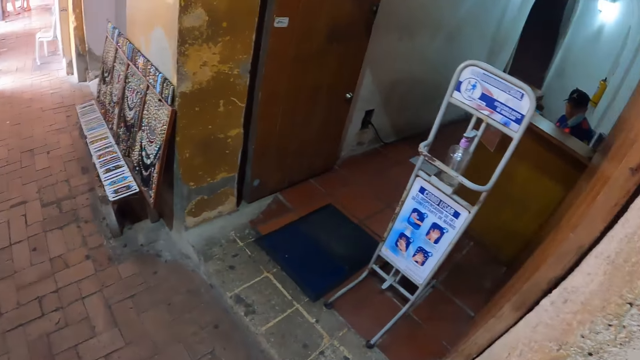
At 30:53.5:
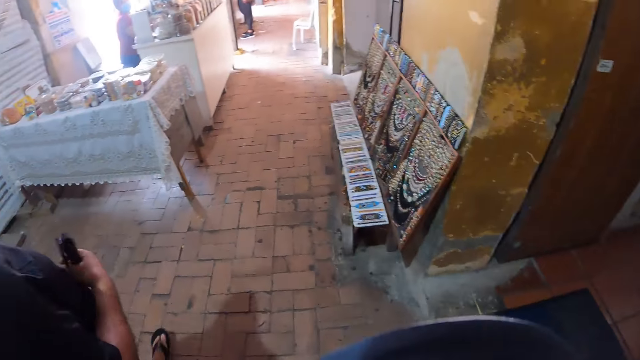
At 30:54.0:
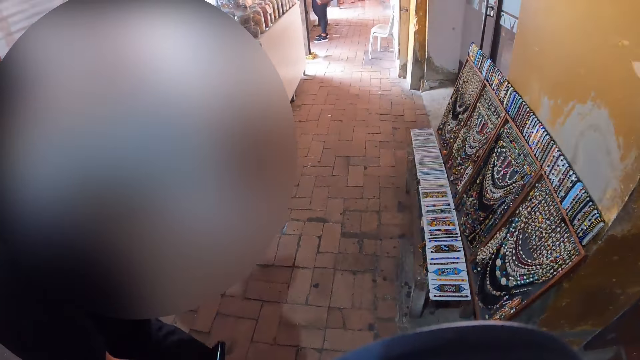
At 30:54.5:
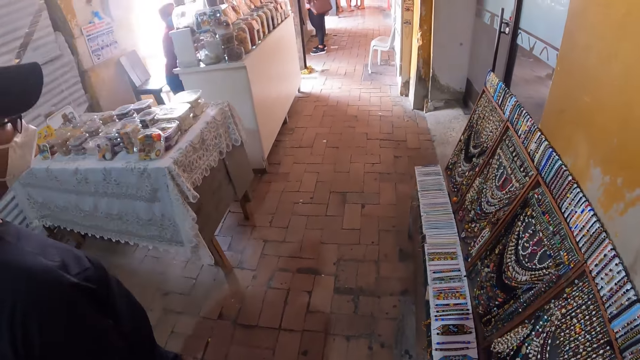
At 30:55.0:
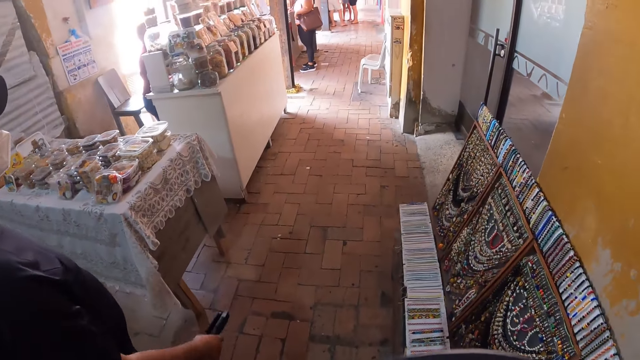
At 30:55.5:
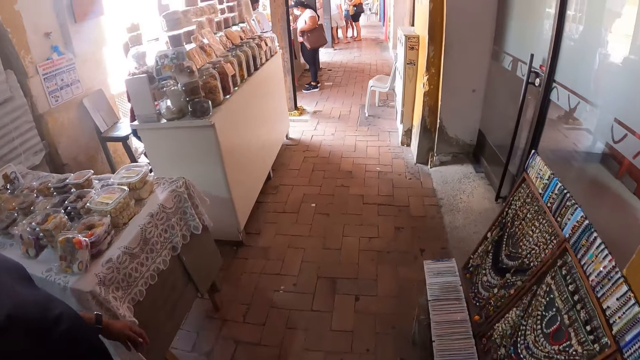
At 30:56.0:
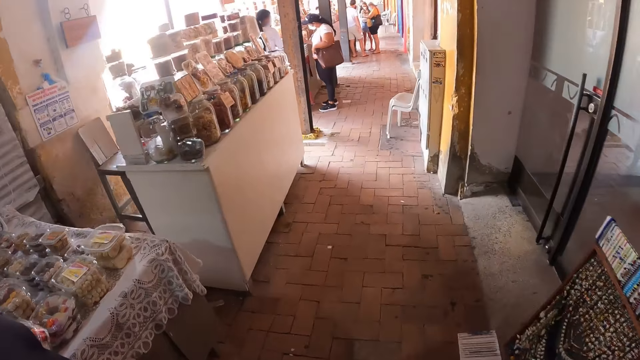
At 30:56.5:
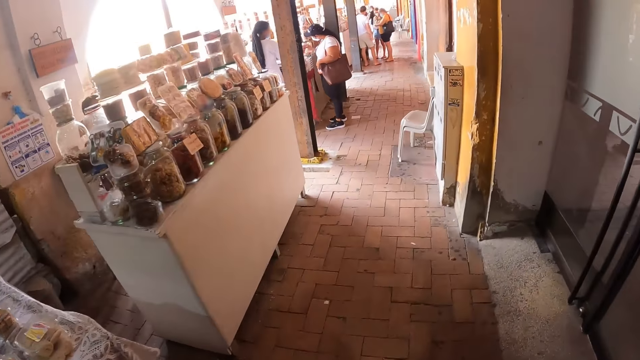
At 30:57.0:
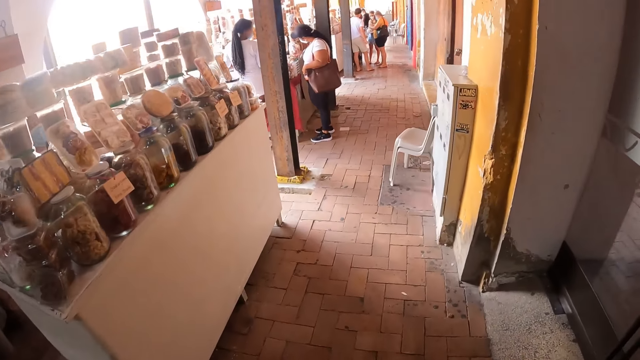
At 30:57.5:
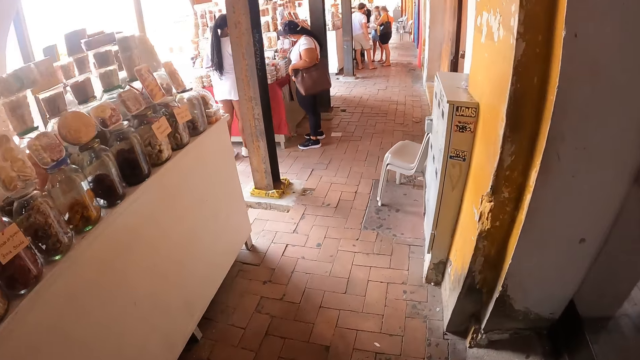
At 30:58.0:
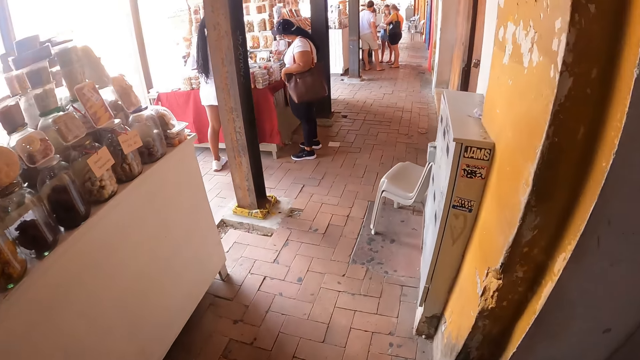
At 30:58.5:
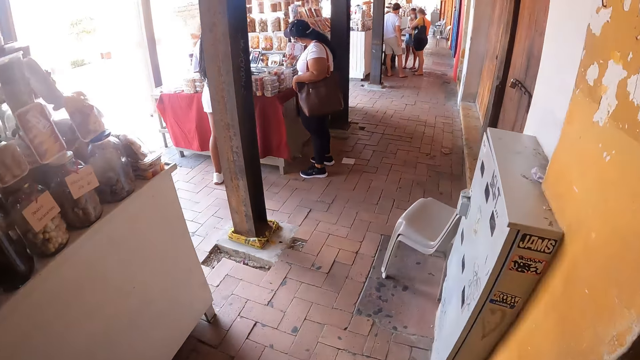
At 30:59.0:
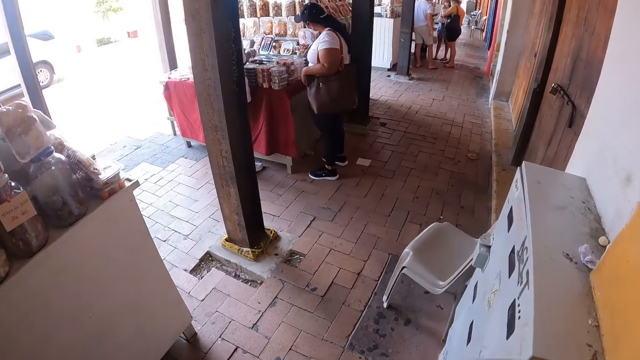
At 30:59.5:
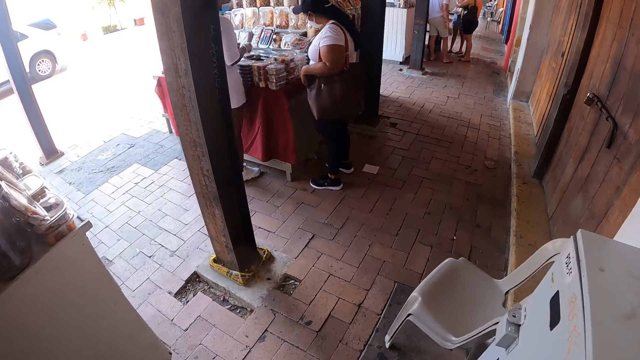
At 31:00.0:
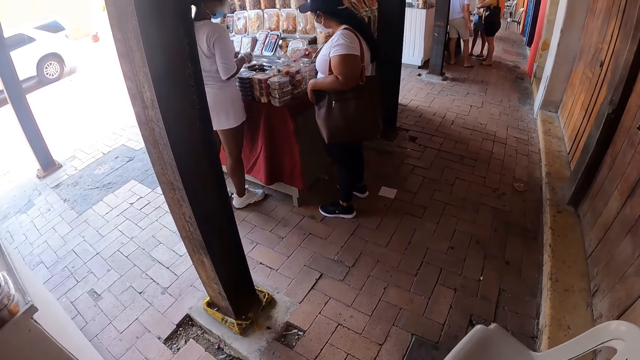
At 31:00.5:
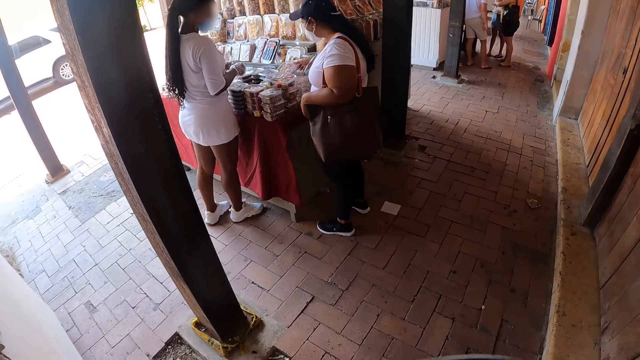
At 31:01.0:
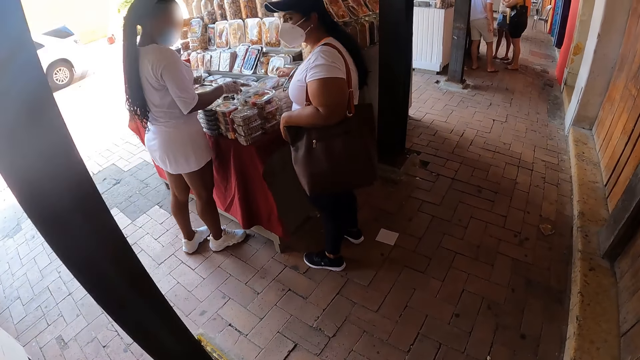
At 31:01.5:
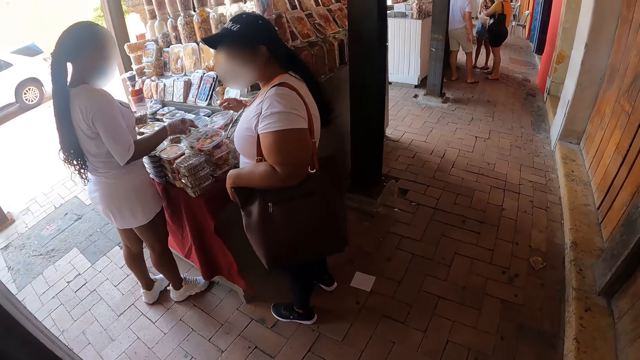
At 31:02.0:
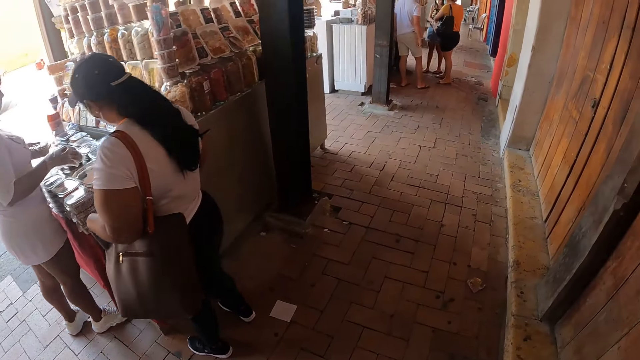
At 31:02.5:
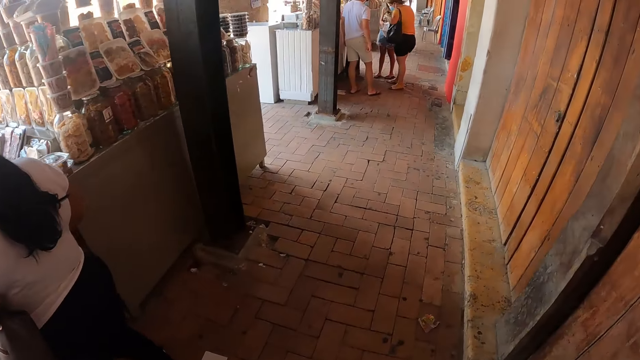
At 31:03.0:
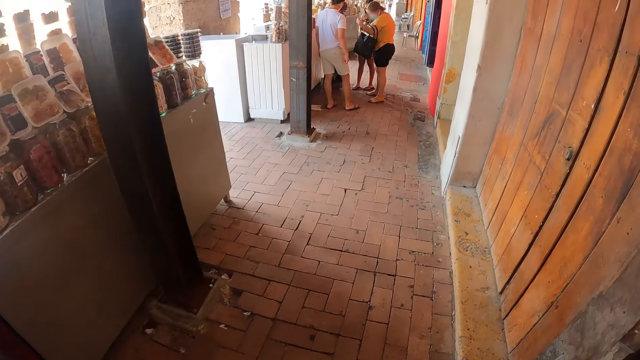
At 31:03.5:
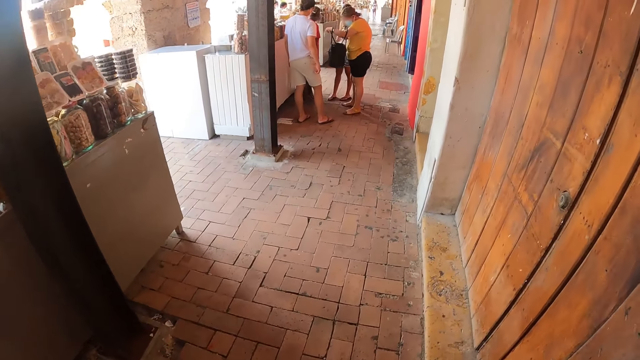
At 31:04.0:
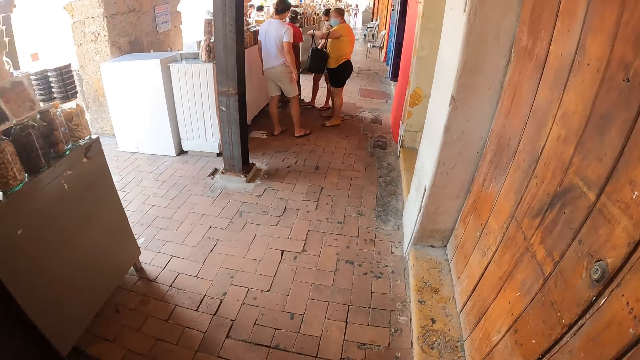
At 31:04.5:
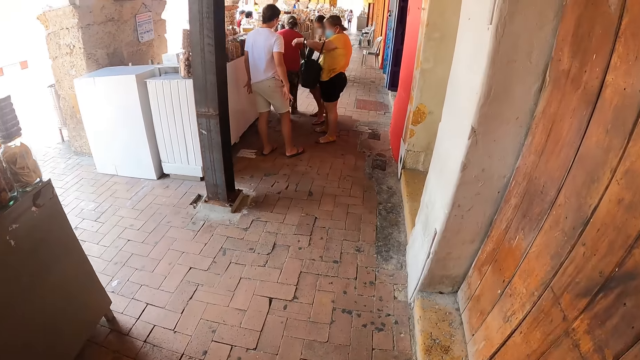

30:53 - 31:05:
The camera wearer looks around. They walk in the vendor corridor.

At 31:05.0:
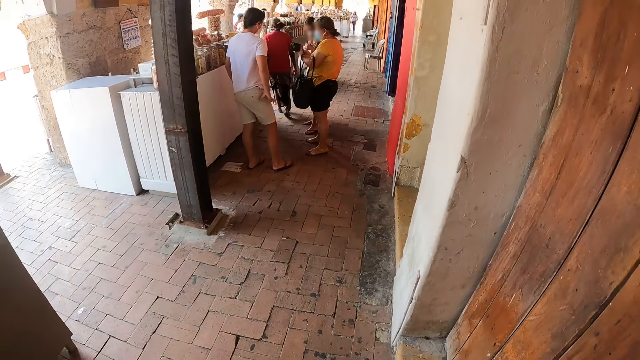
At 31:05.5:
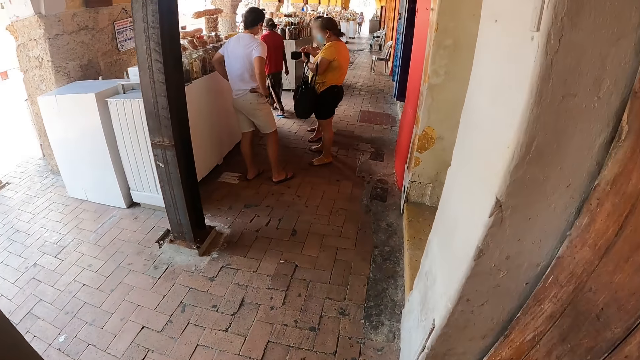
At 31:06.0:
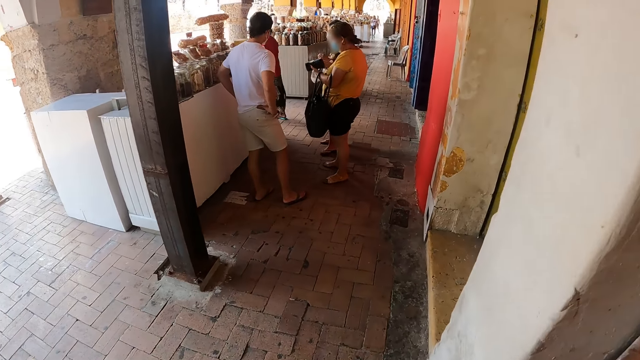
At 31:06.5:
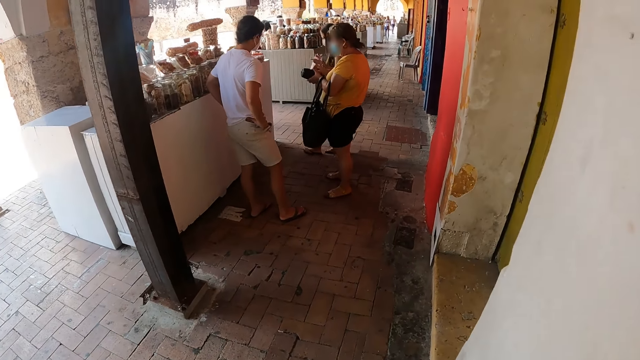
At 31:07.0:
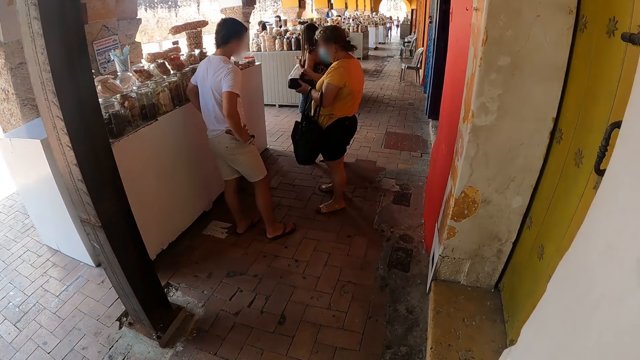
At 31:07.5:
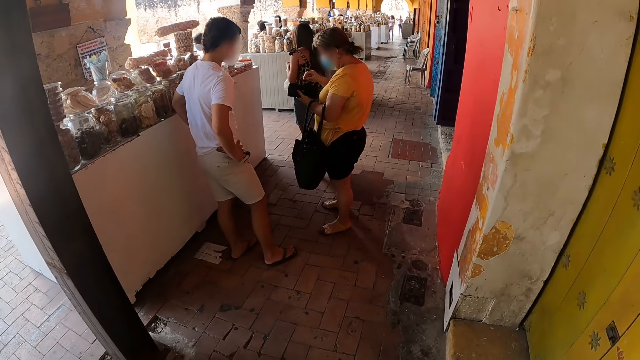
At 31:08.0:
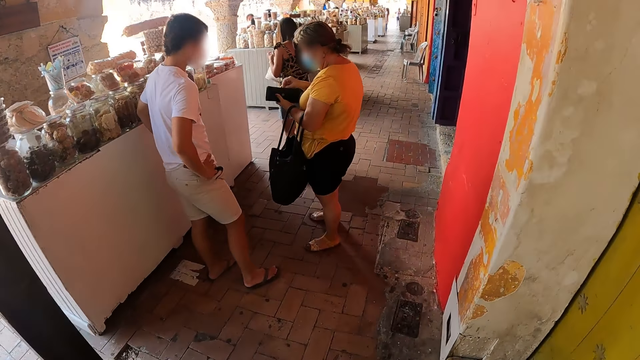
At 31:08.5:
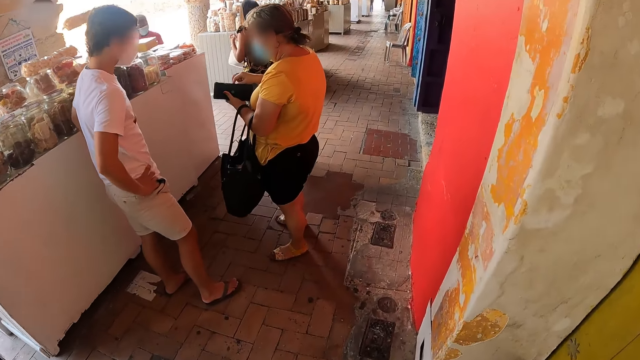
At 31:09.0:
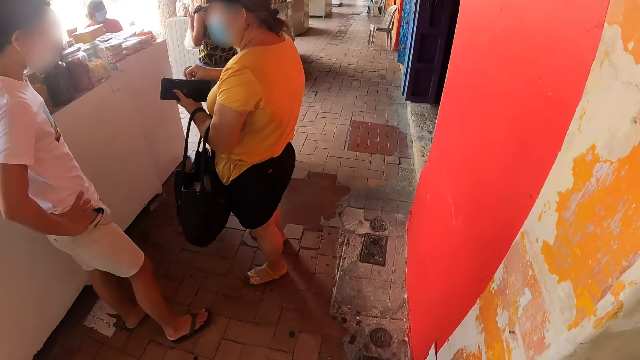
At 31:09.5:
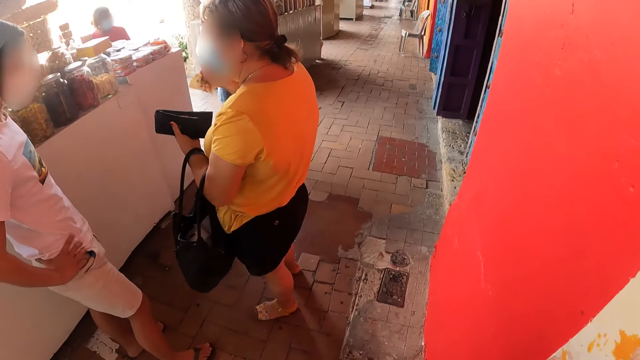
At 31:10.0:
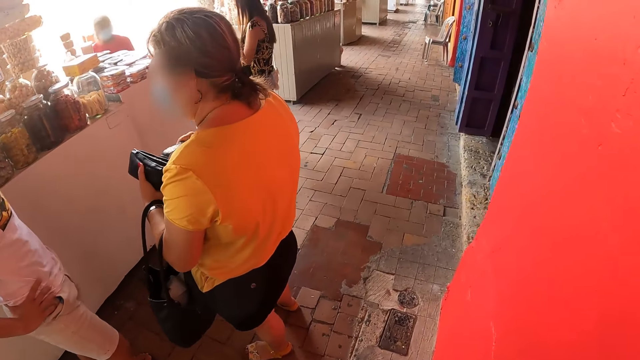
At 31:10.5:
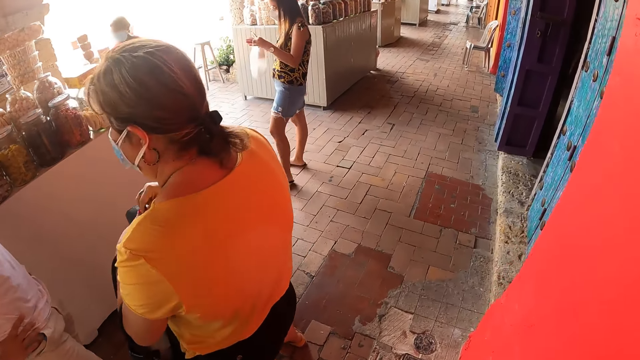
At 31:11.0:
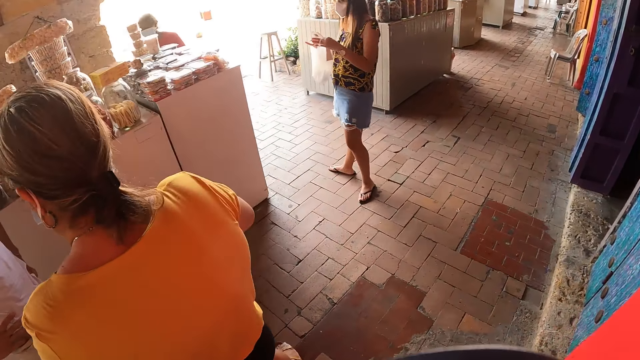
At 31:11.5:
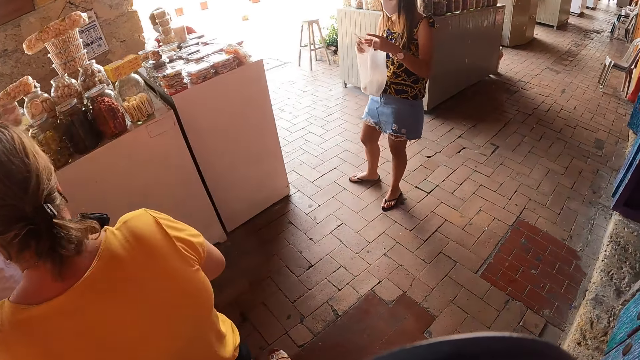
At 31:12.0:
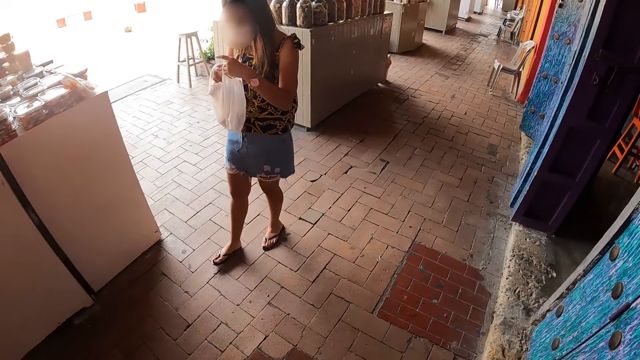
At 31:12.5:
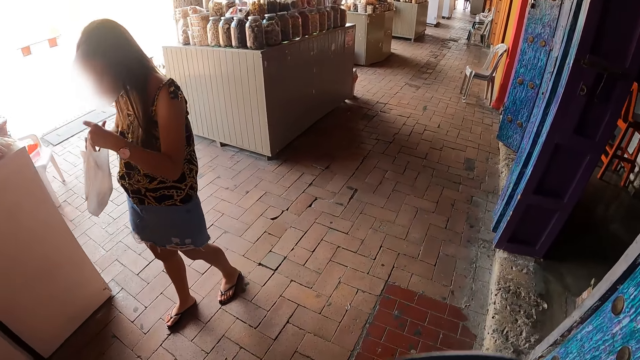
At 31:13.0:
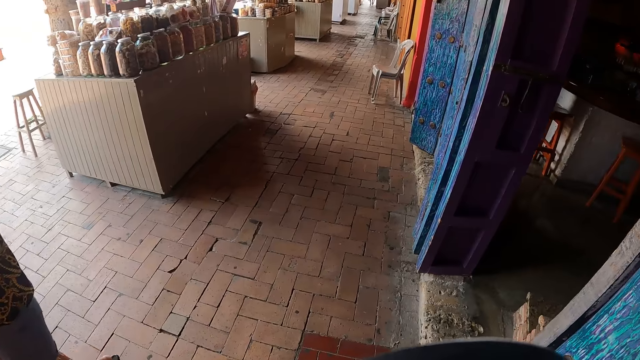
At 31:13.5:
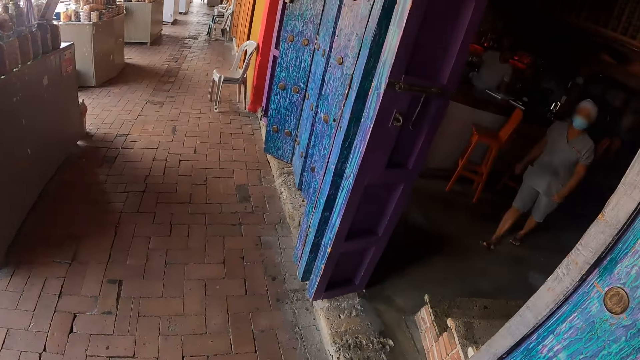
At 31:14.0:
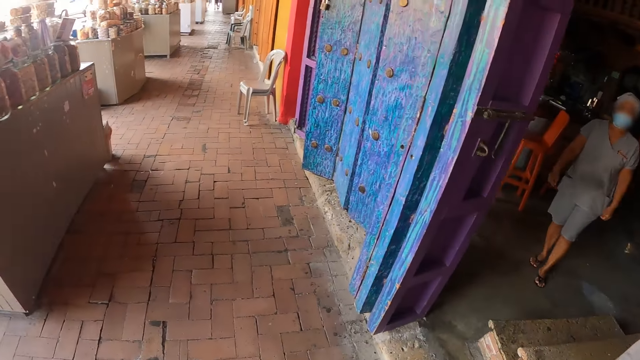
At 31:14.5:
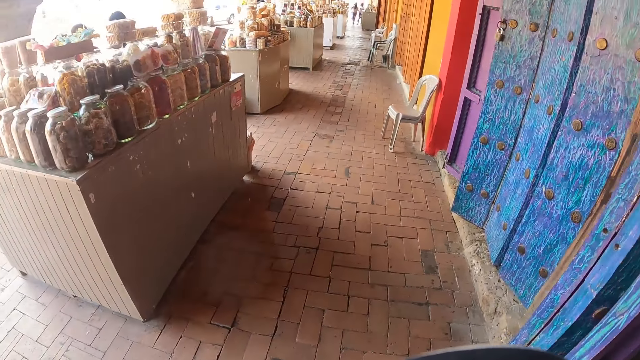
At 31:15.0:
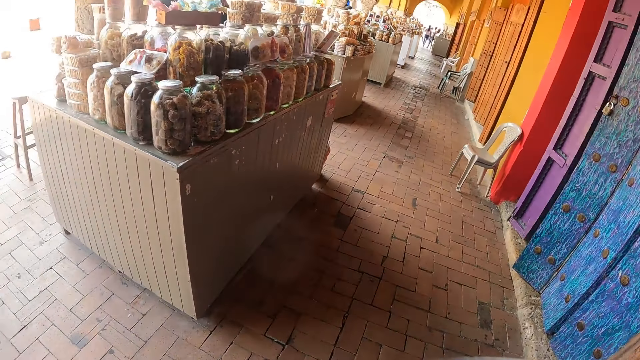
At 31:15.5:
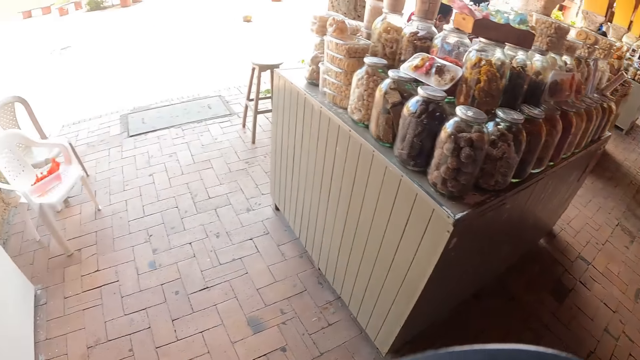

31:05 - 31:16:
The camera wearer looks at a woman.
